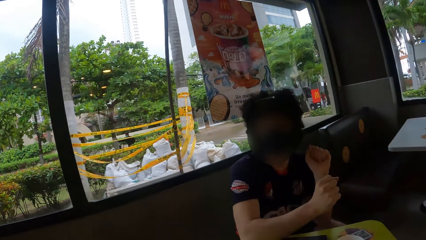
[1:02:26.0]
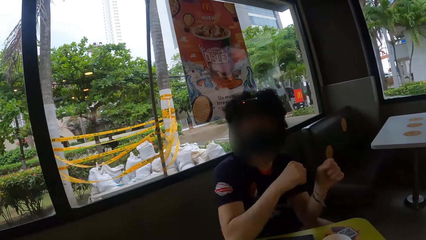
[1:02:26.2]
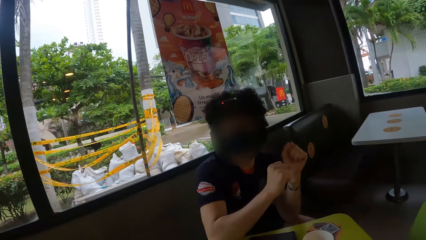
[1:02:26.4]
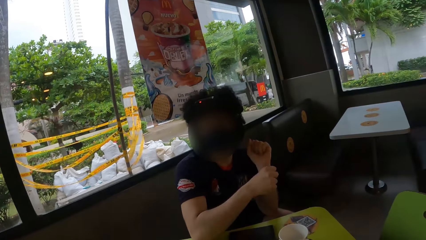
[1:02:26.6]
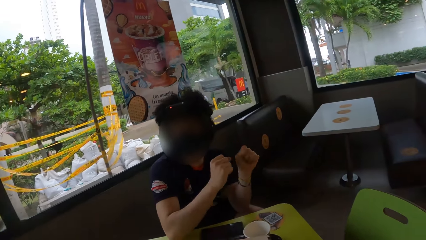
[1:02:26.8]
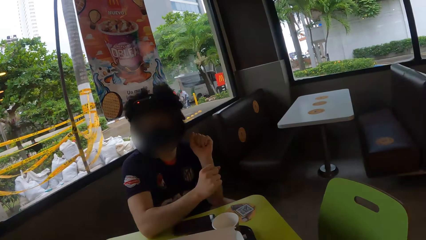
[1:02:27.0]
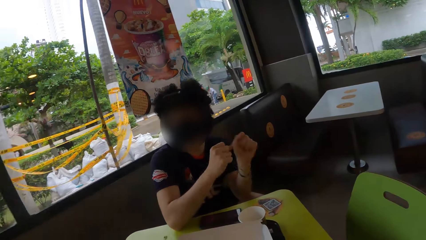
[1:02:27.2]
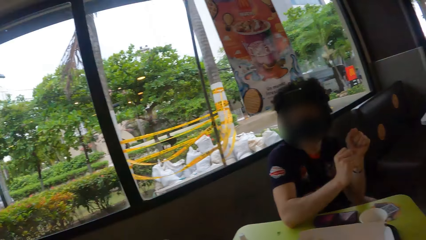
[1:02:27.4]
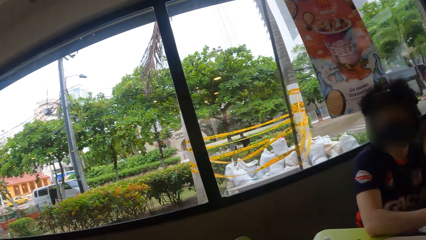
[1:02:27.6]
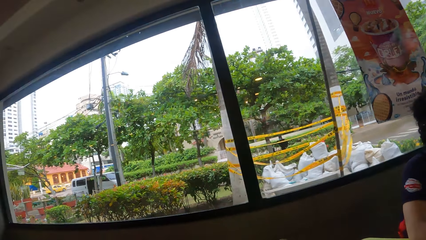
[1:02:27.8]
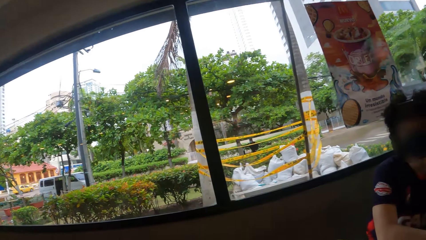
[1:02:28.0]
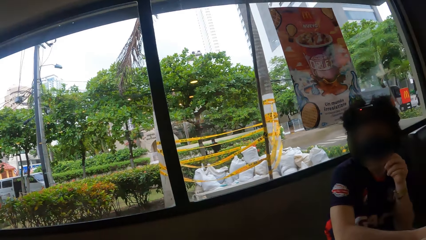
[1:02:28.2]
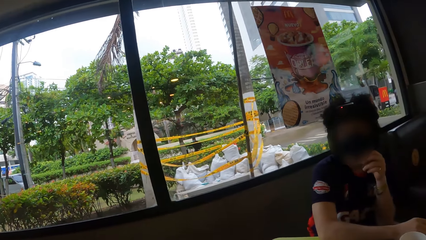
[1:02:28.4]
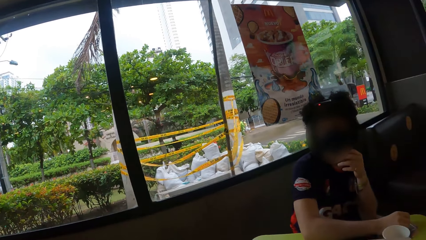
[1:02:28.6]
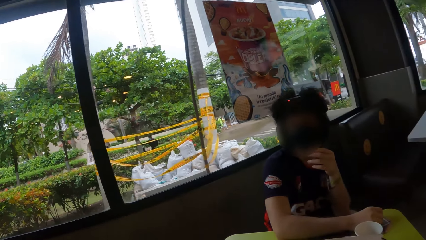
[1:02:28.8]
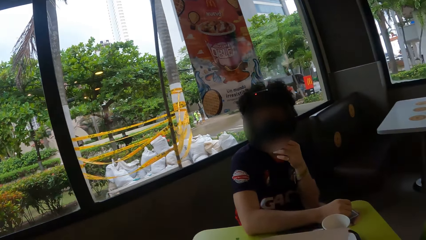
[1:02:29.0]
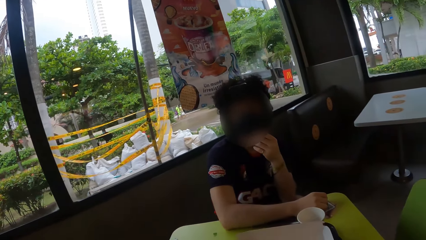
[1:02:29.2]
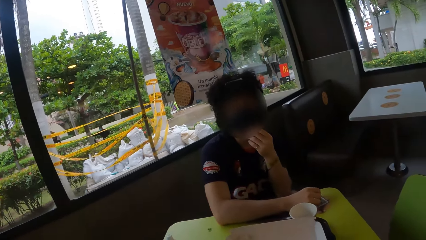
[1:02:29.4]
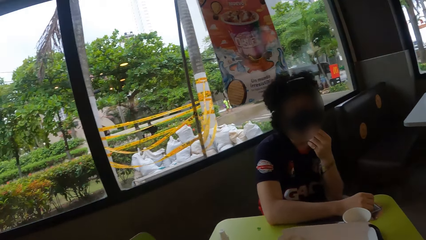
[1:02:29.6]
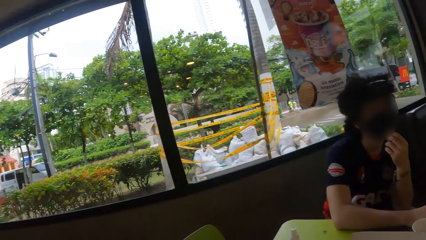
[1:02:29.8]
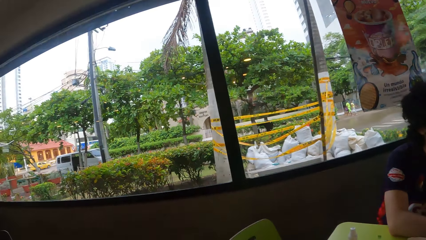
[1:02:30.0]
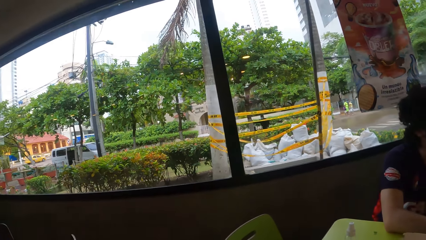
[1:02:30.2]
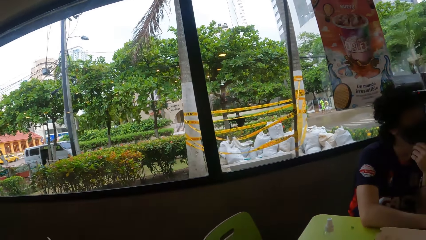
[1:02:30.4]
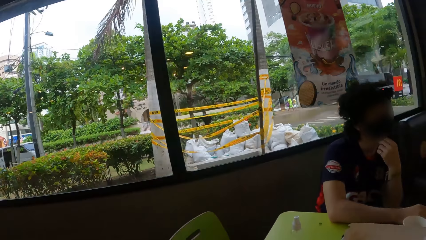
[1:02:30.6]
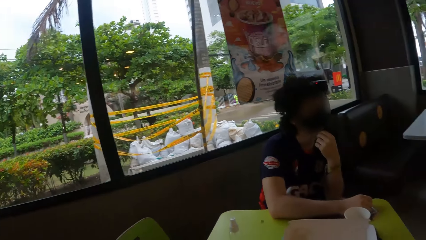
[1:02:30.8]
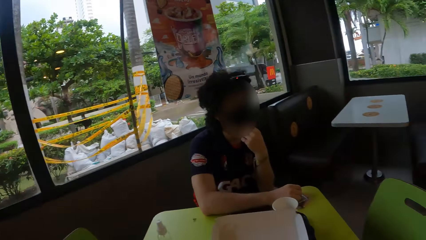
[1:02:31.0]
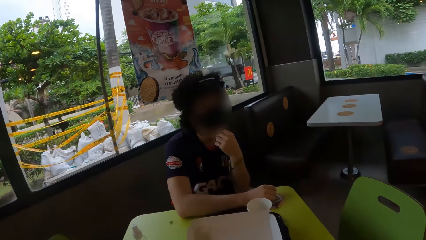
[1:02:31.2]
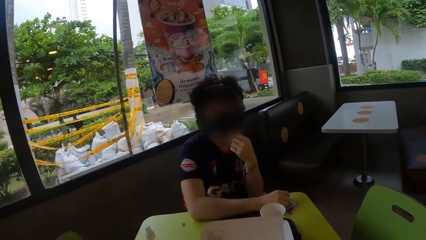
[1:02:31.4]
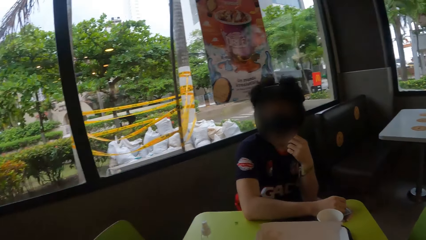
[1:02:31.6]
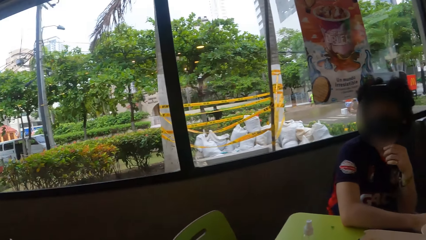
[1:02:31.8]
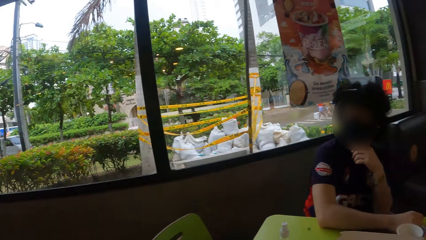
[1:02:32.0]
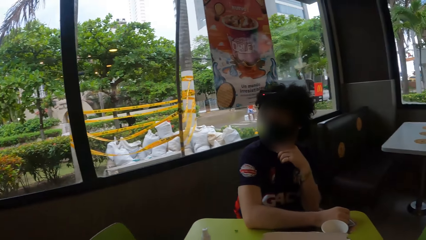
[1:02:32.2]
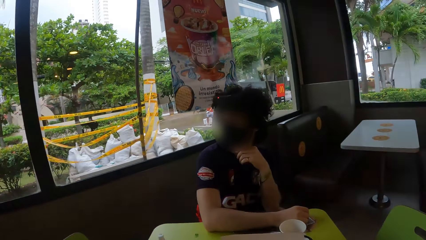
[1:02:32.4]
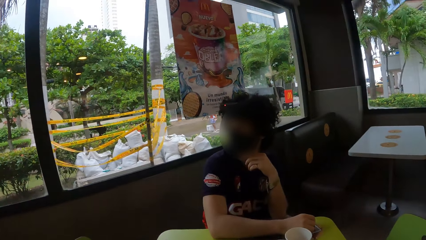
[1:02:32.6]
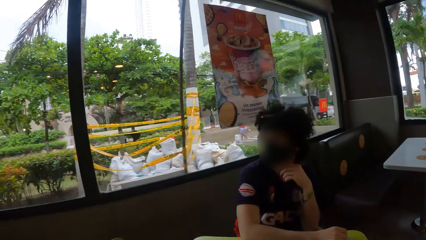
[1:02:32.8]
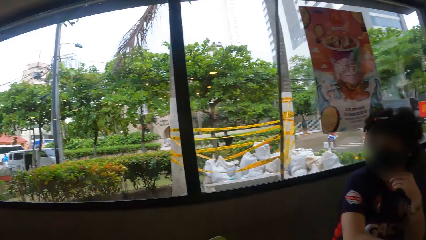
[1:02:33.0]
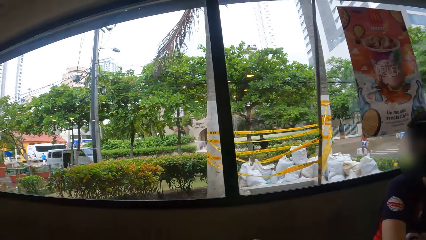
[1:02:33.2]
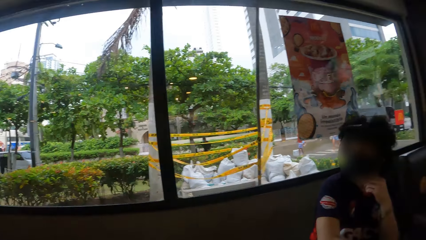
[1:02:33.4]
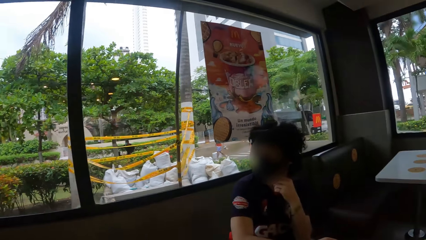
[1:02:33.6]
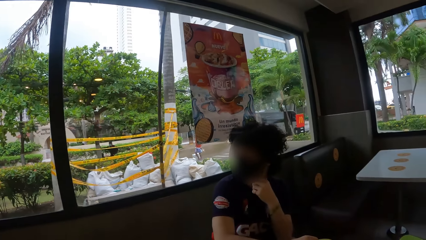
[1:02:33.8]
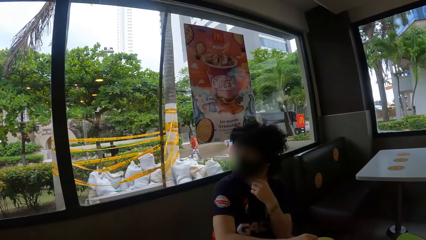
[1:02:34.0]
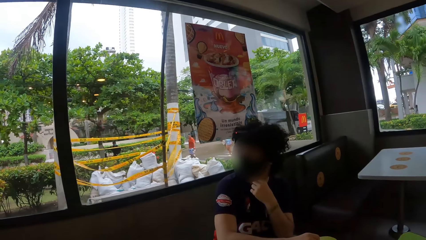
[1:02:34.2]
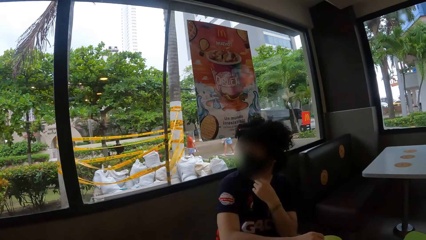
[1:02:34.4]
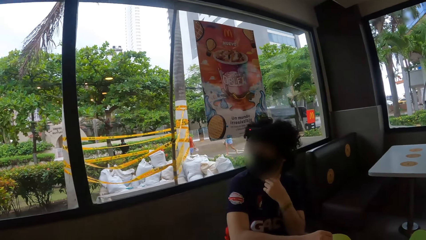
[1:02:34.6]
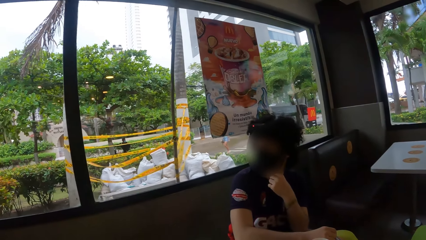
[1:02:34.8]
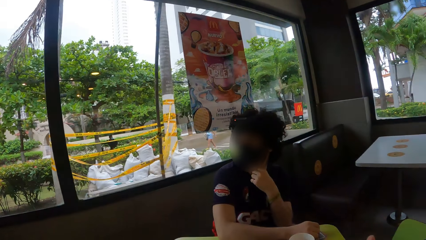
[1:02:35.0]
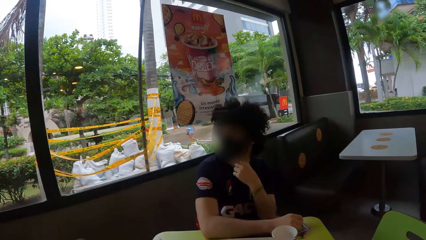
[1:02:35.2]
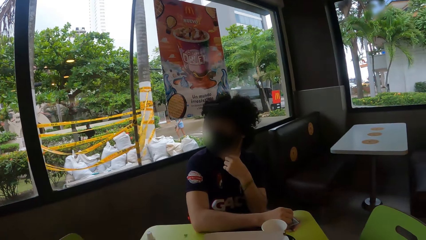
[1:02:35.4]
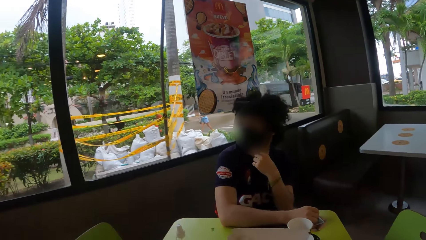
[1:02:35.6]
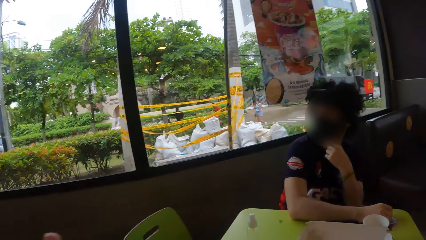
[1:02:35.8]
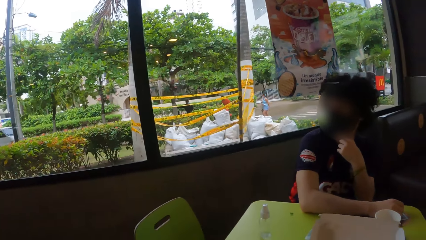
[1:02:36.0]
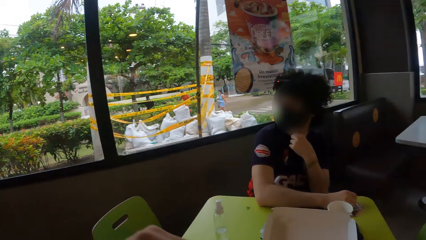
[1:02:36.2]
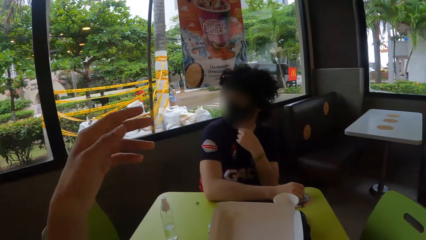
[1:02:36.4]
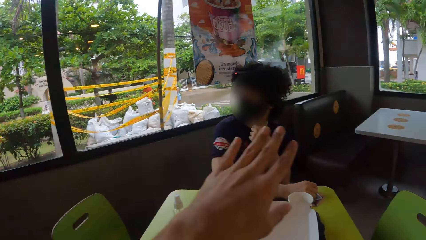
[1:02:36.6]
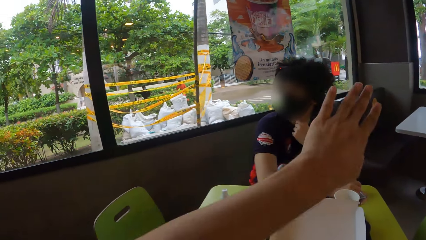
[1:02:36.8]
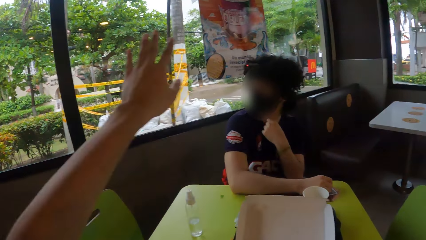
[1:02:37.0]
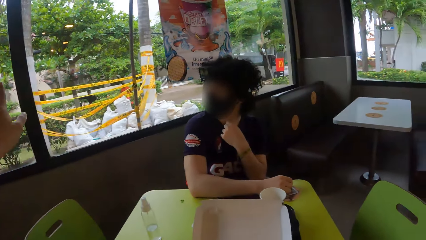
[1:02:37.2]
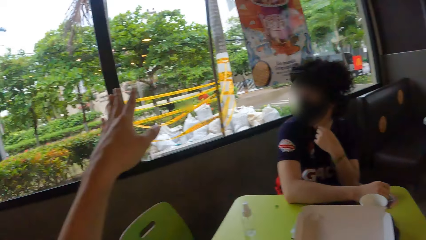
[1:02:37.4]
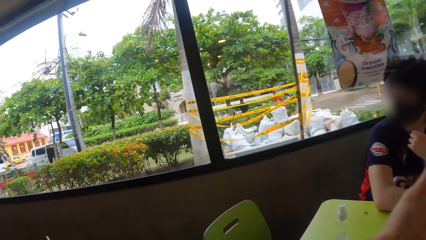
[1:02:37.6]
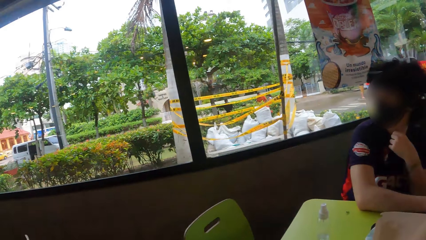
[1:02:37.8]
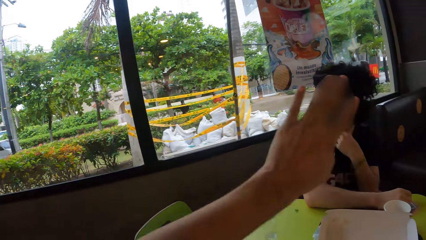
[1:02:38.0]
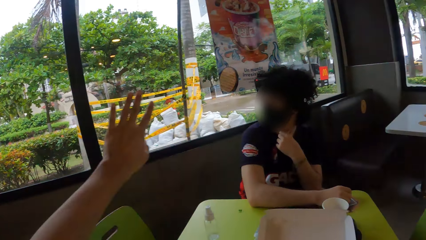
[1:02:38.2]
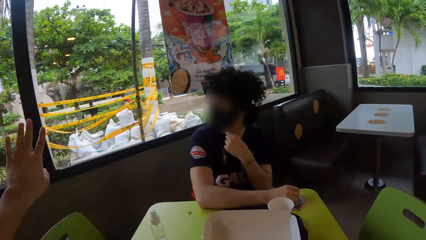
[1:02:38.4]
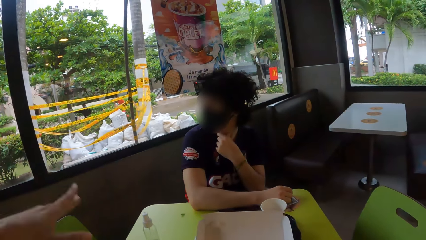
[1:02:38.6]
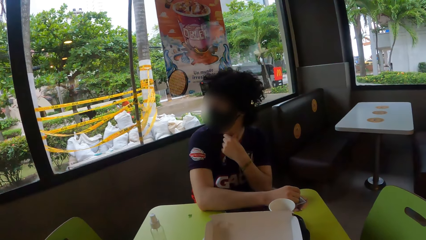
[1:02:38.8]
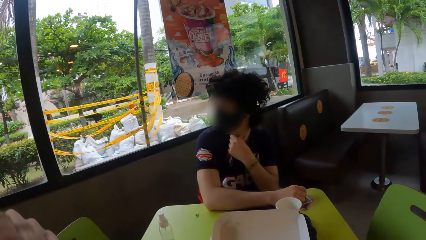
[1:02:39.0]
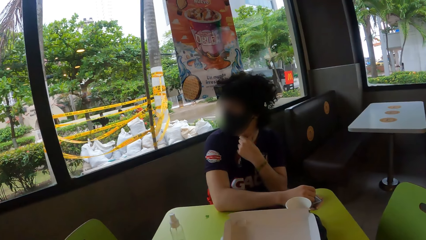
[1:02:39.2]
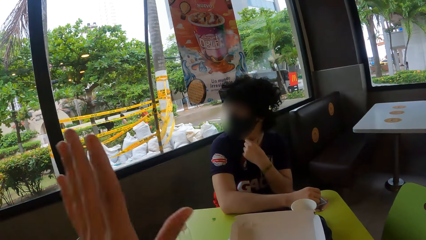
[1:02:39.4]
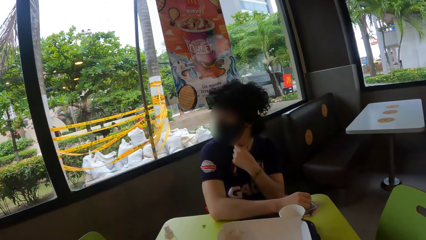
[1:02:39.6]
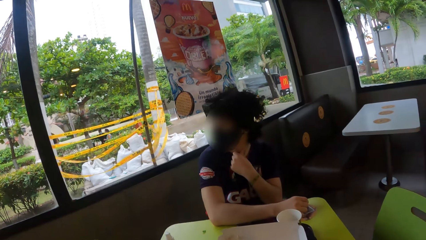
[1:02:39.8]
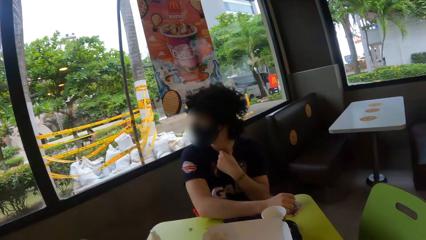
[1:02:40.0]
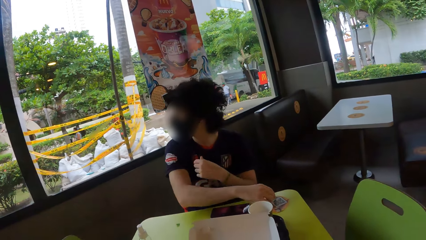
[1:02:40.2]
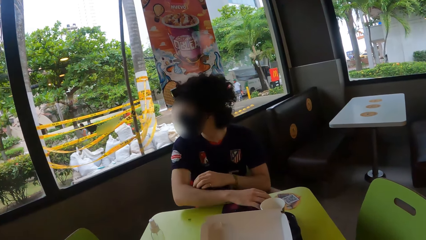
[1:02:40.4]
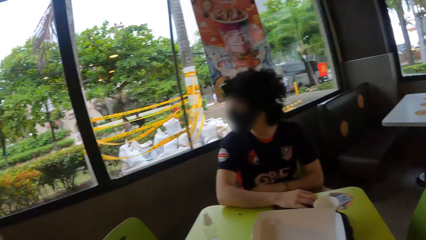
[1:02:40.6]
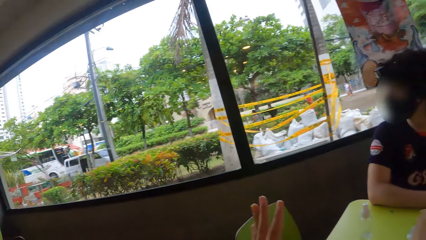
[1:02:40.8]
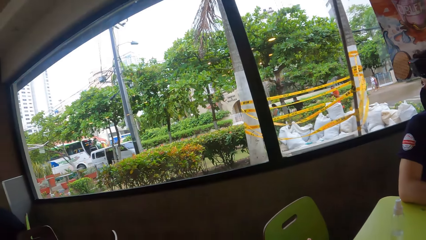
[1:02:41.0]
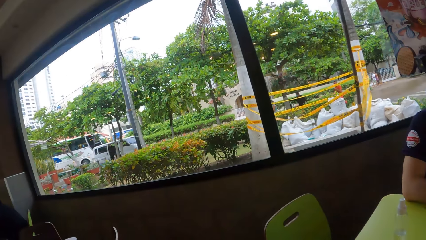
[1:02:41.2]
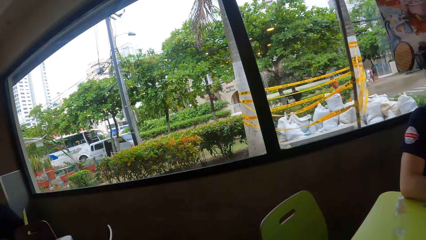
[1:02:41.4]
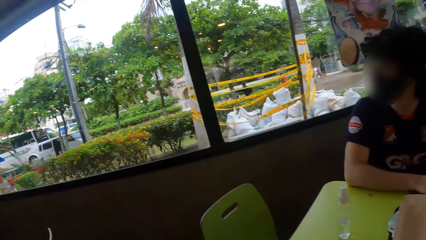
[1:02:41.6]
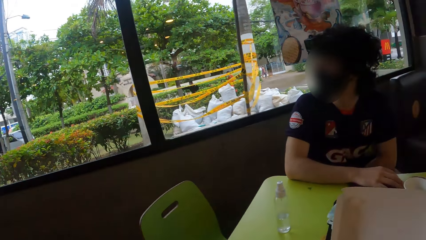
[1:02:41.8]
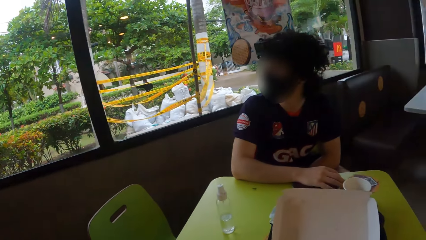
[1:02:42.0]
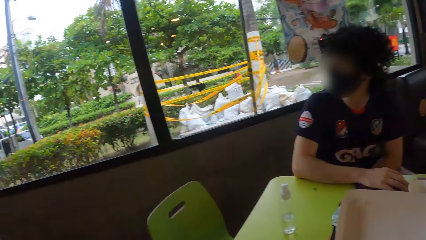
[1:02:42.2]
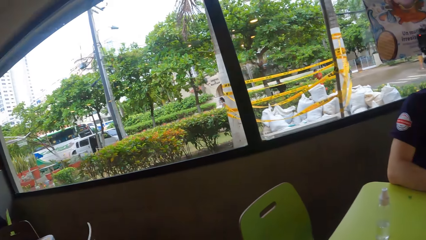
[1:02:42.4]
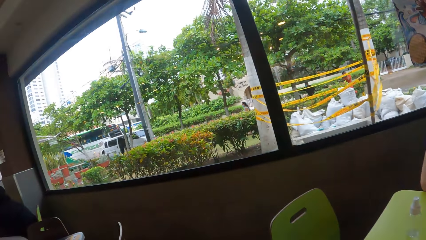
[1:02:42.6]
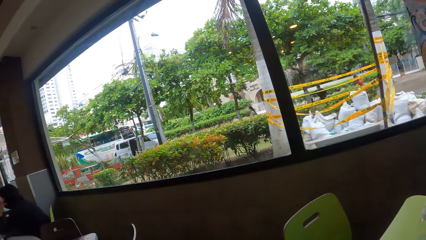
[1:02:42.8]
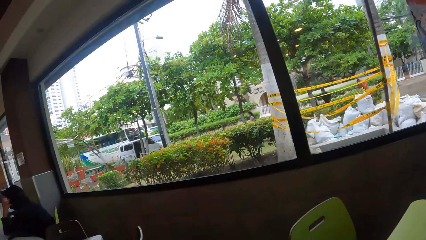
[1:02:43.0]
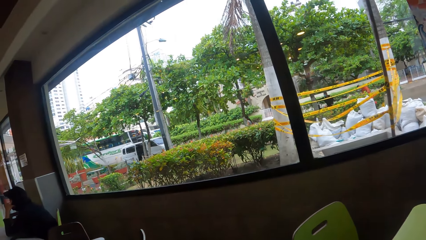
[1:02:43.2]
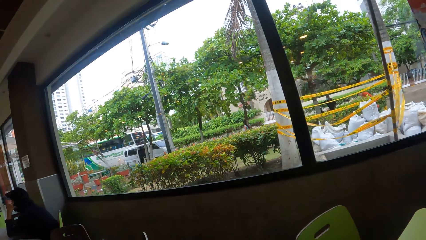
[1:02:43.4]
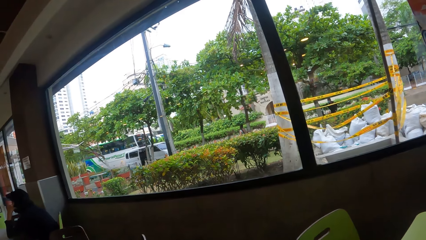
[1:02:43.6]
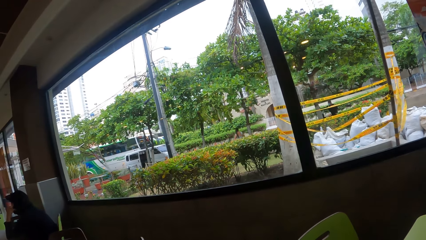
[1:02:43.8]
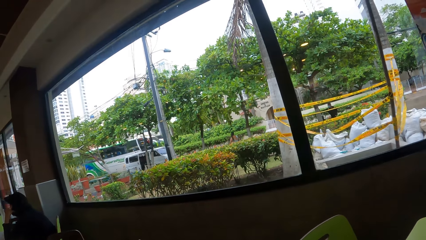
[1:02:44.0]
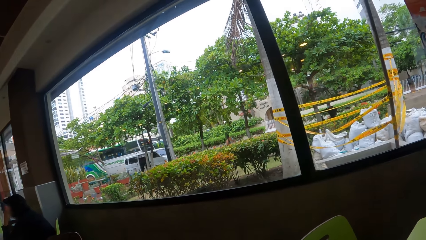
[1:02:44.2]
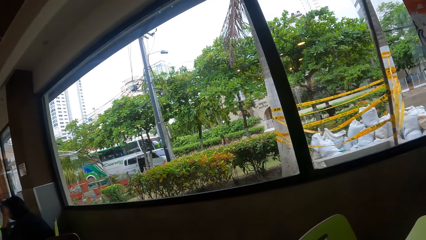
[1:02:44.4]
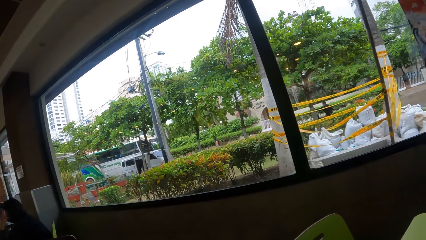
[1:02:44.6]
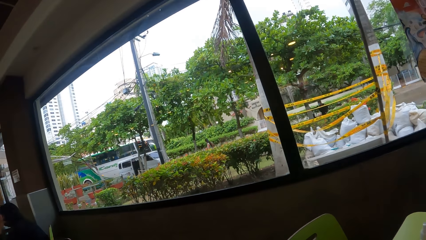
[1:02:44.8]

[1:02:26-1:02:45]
A person moves her hands. The camera wearer looks around the window. She raises a hand. She moves her left hand. She puts the hand down. She looks around the window.
